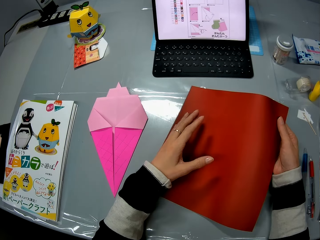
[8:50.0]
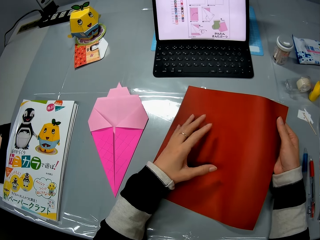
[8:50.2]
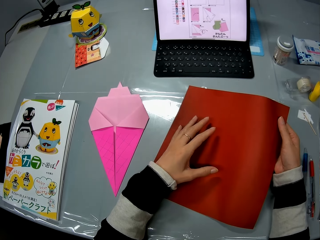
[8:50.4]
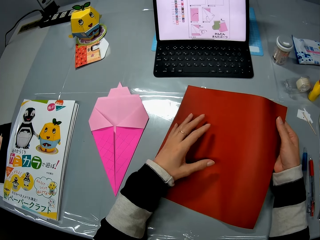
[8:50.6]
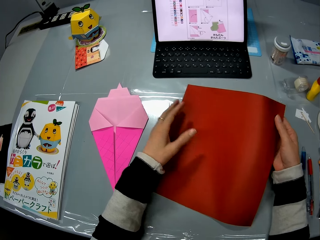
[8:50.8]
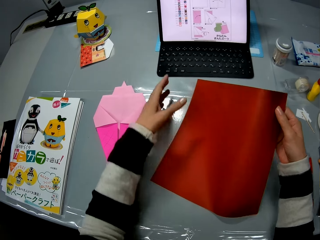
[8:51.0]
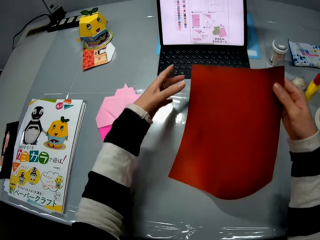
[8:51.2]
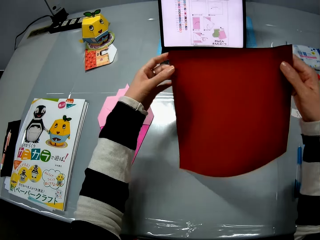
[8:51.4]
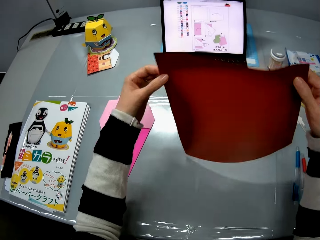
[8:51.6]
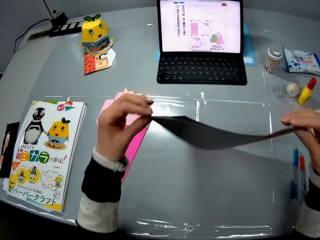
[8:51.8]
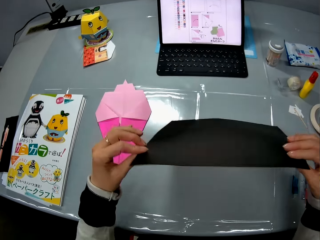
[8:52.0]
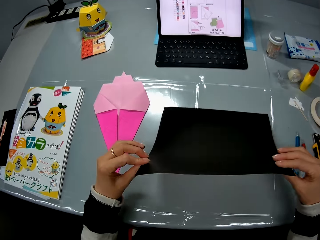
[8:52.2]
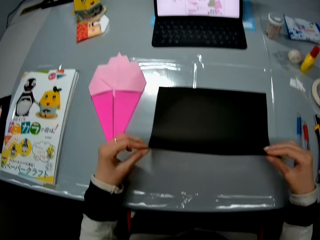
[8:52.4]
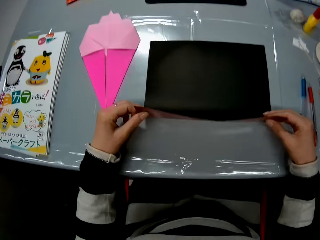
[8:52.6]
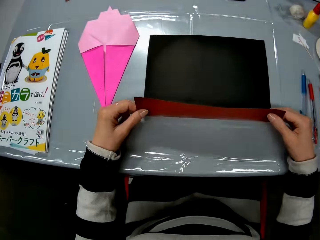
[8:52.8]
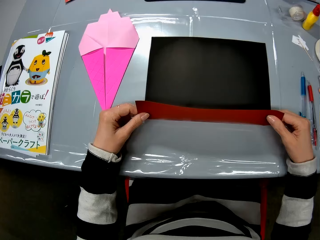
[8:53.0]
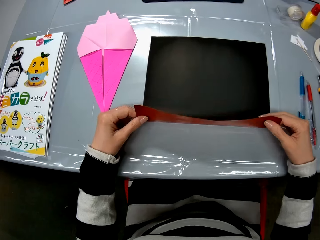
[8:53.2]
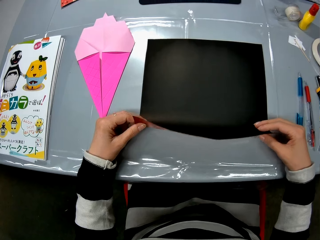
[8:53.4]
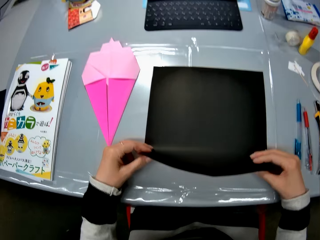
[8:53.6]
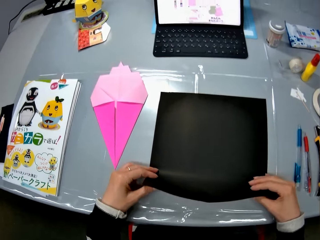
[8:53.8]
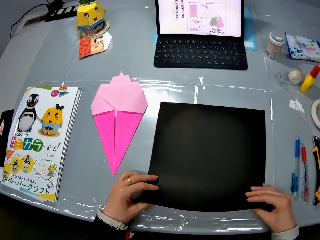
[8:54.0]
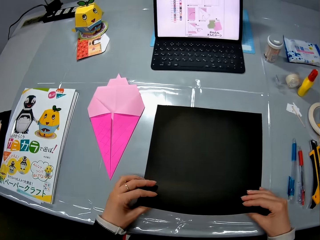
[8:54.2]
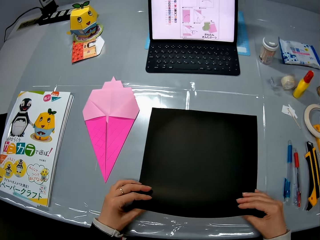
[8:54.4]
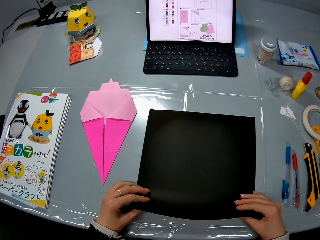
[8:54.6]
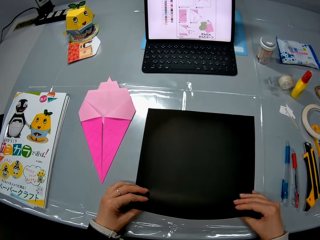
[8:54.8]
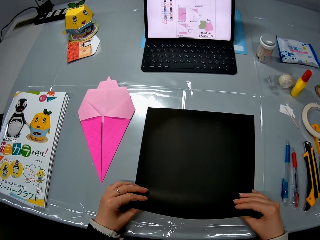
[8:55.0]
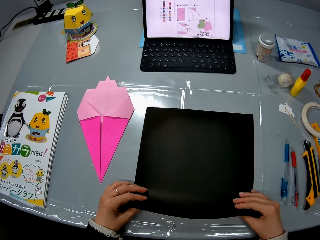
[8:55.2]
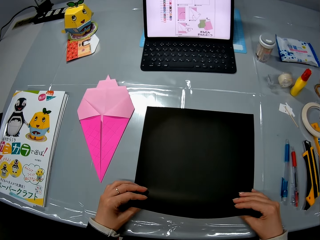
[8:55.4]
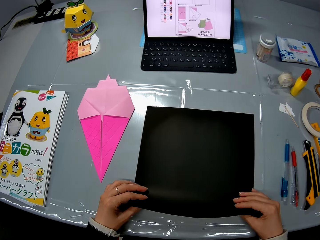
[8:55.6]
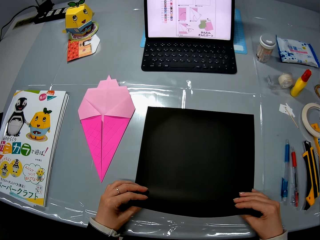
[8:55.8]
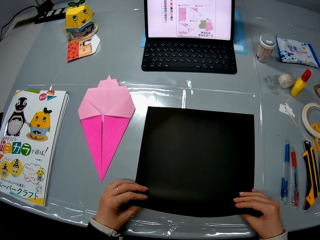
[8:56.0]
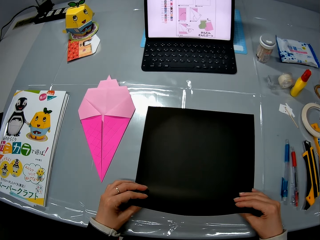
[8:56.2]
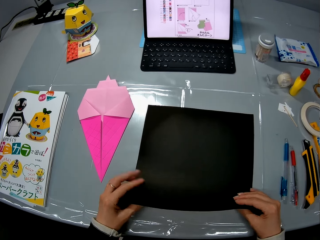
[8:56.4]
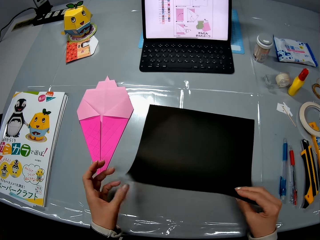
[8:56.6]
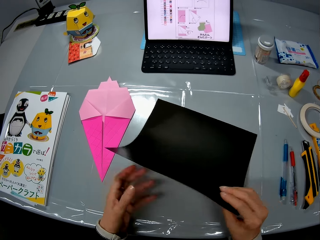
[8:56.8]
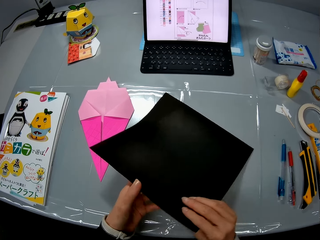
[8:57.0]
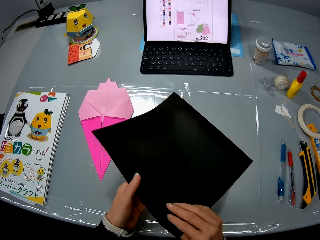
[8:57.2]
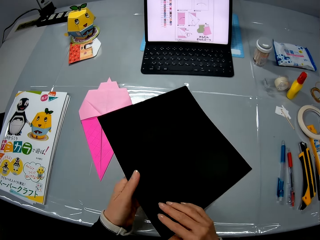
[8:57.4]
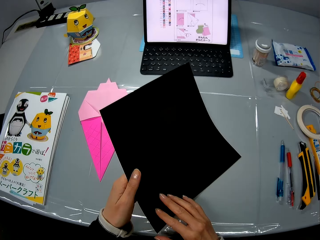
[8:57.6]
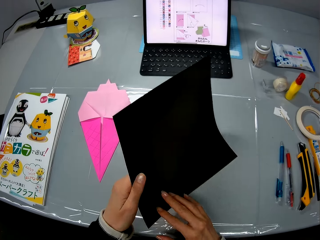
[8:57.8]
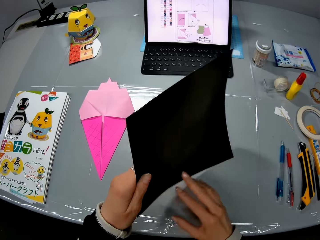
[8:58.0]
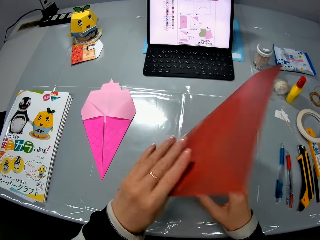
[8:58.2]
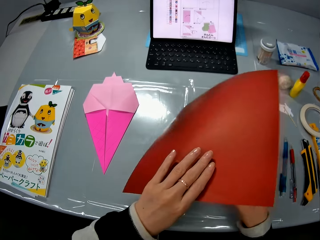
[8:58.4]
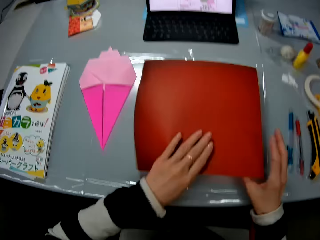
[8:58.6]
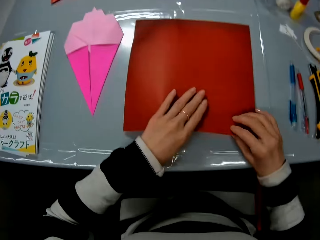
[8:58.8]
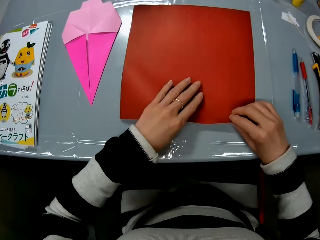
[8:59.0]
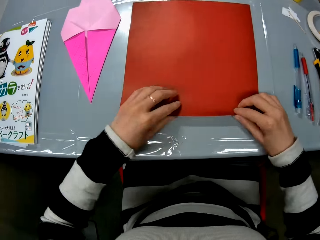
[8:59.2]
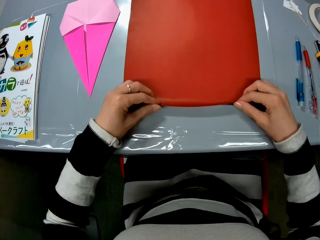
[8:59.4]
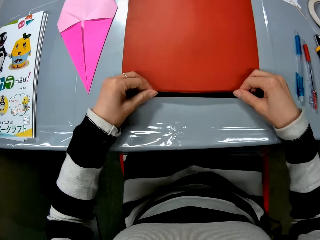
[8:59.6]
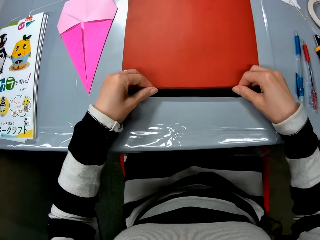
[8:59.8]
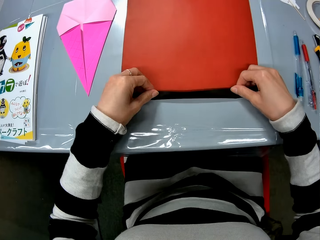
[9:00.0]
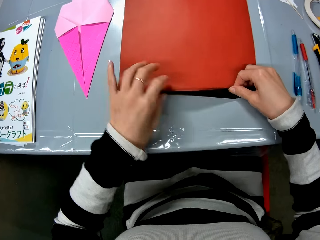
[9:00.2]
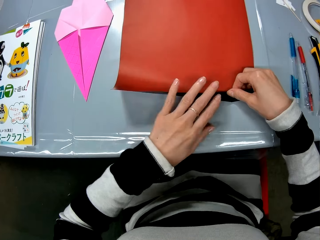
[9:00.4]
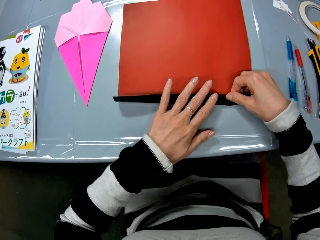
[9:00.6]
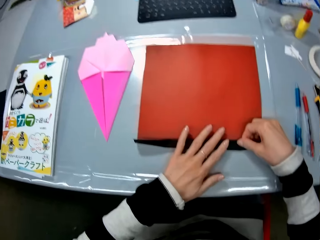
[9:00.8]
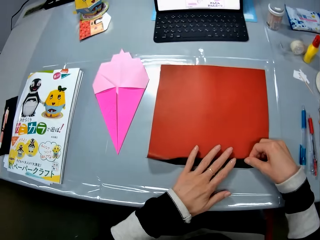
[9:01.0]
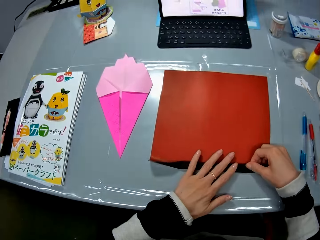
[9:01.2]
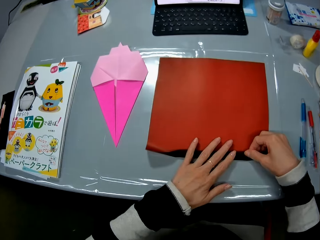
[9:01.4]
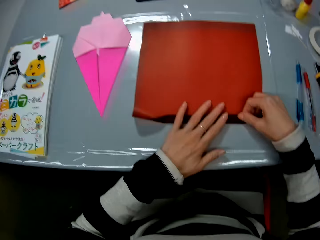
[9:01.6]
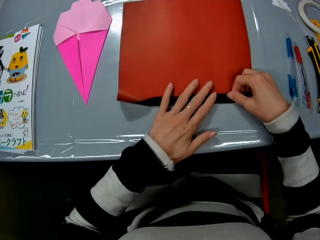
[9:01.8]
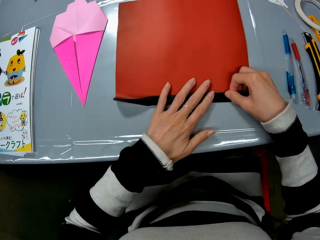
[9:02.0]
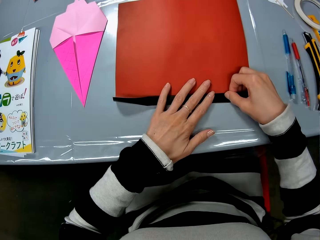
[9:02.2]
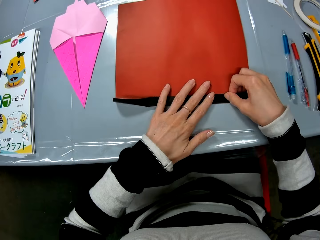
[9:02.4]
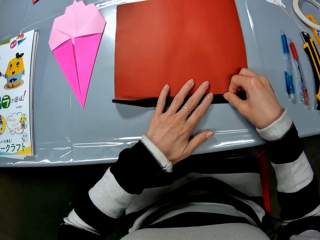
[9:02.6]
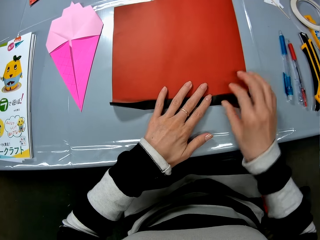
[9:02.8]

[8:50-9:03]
The camera wearer stares at the paper. She places her hand on the paper. She moves her hand forwards. She holds the paper with both her hands. She turns the sheet upside down on the table. She places the paper on the table. She bends the sheet on the table with both her hands. She stares at the laptop. She lets go of the paper. She turns the paper. She holds the paper with both hands. She turns the sheet upside down on the table. She places the paper on the table. She folds the sheet on the table with both her hands. She moves her hand forwards.

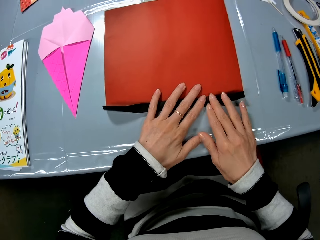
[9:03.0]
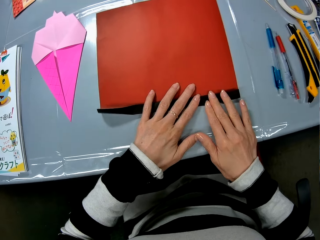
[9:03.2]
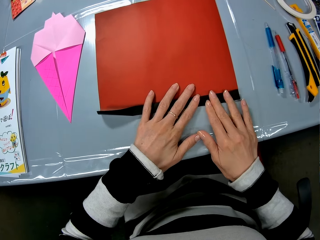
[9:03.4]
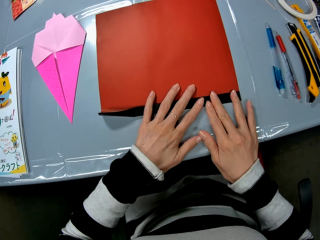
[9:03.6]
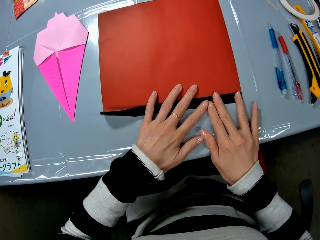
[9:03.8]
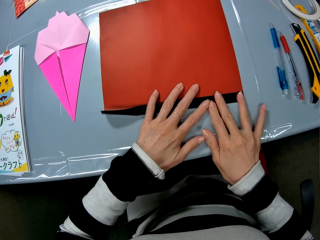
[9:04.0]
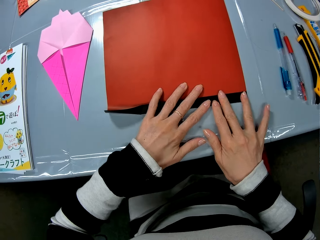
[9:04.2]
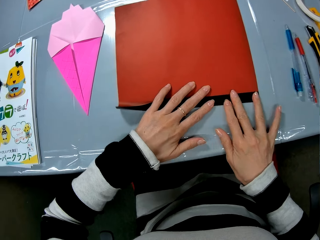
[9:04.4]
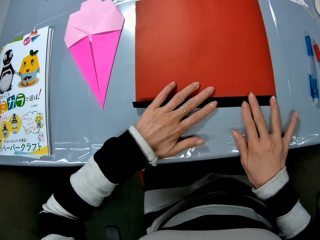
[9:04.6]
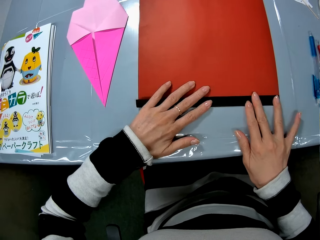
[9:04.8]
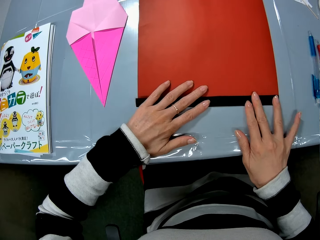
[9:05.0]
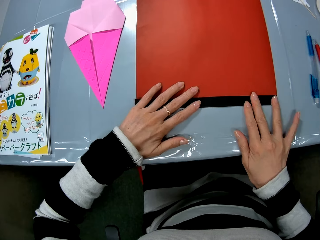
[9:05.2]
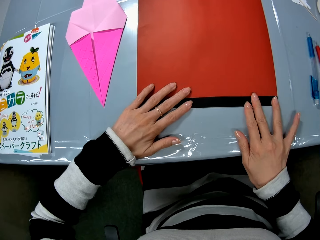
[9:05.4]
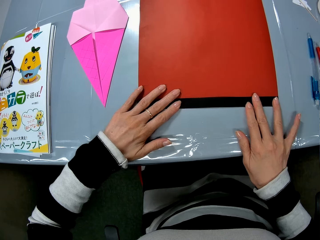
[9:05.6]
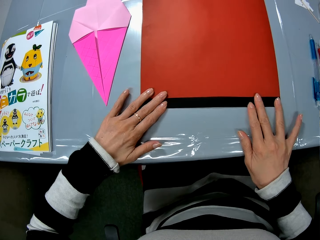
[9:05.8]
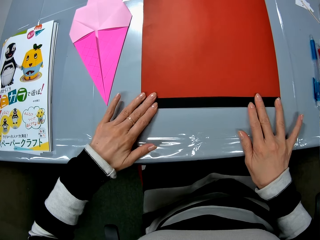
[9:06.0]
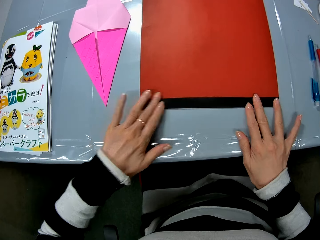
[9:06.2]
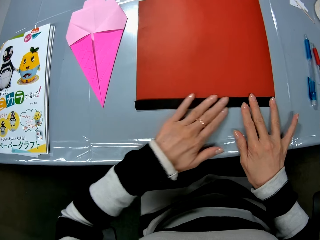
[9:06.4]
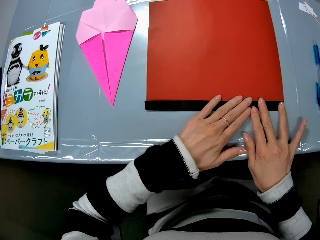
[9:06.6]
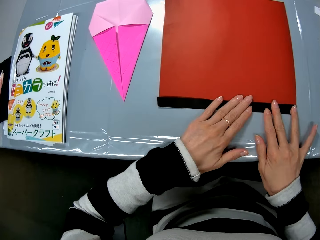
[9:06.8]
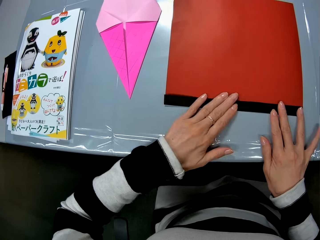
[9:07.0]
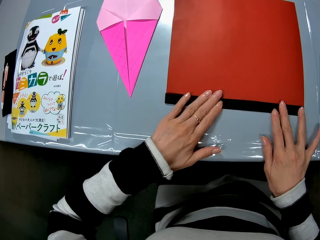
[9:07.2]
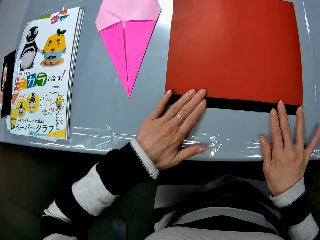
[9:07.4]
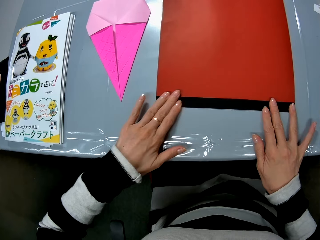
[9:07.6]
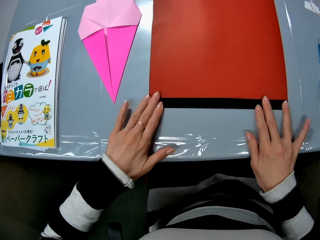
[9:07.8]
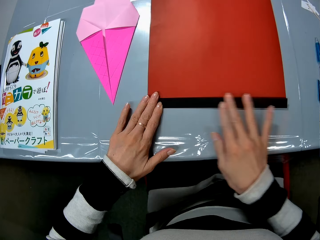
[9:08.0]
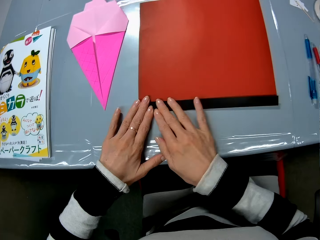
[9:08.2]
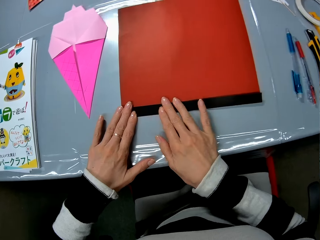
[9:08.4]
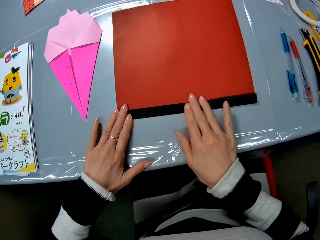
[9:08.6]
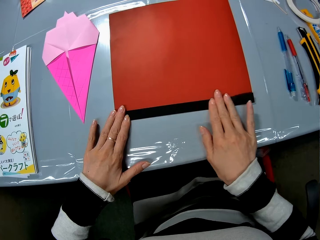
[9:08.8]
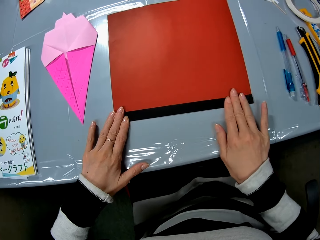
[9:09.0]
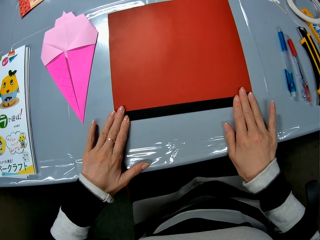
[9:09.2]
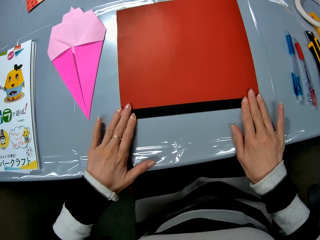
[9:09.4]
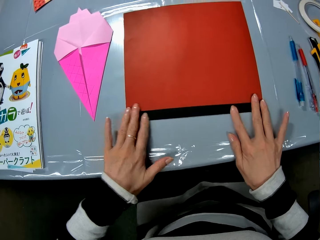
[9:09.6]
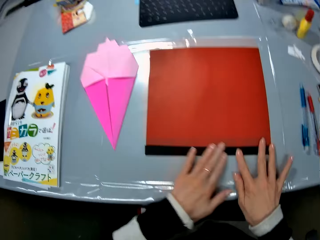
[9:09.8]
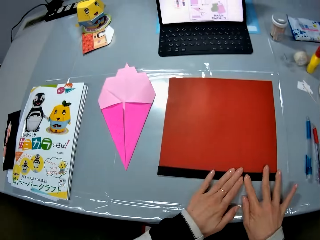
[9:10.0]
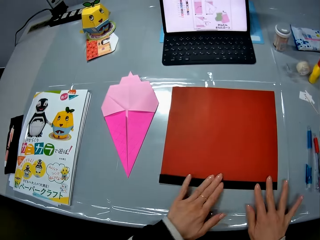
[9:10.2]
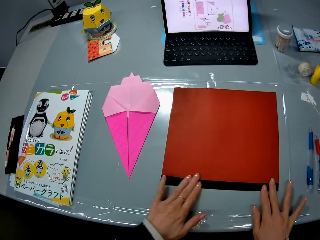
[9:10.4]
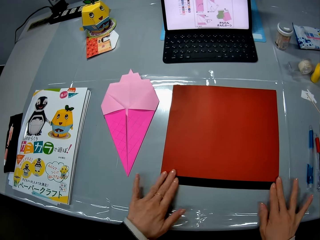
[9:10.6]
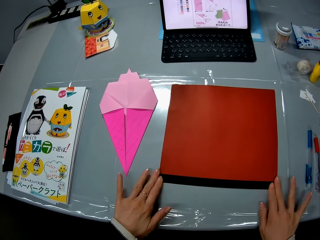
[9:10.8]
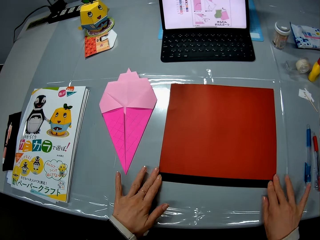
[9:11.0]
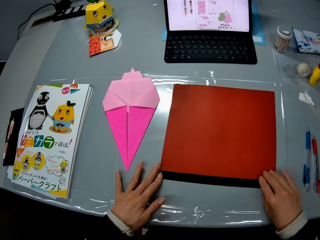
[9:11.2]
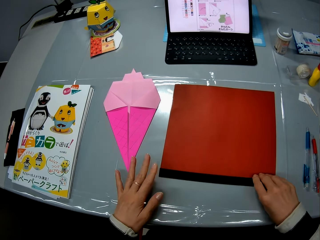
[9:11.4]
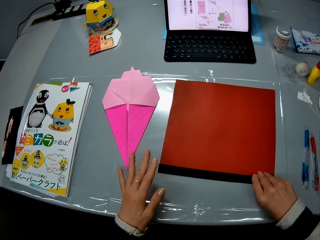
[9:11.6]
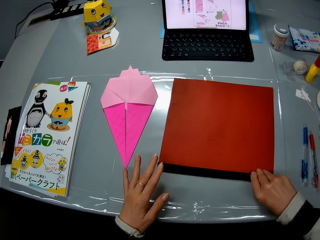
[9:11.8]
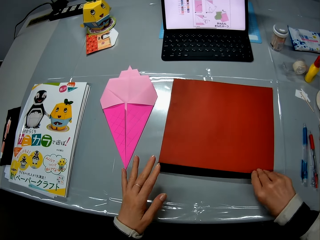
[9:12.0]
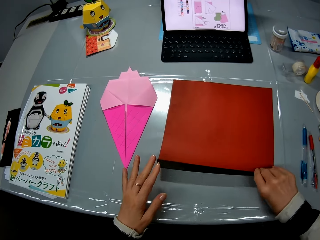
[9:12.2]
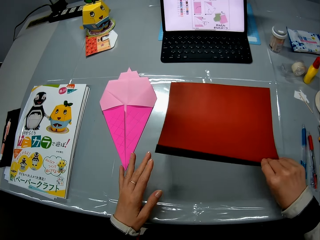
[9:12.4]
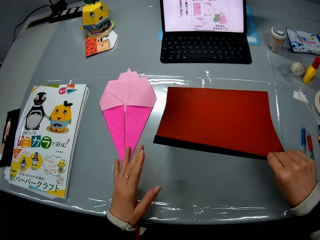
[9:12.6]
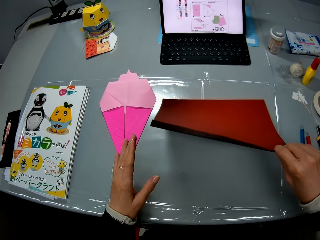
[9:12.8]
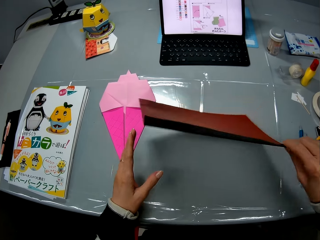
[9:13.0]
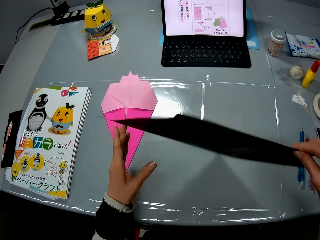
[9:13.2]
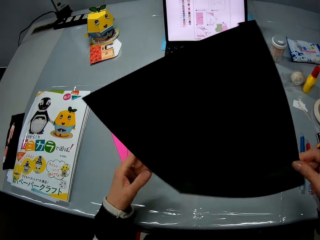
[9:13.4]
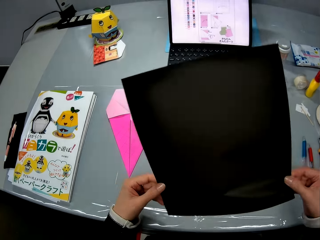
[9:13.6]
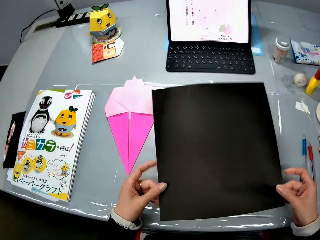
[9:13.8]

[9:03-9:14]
The camera wearer presses on the paper with her hands. She lifts up the paper. She turns the sheet upside down on the table. She holds the paper with both her hands.
